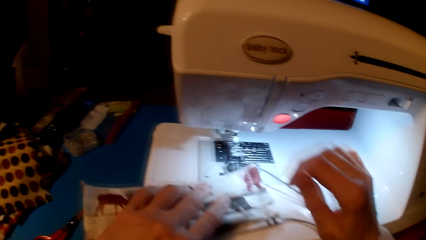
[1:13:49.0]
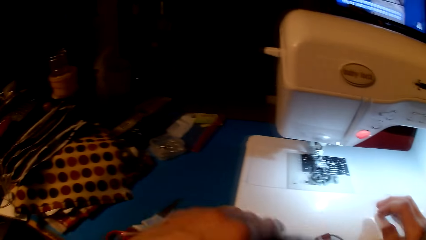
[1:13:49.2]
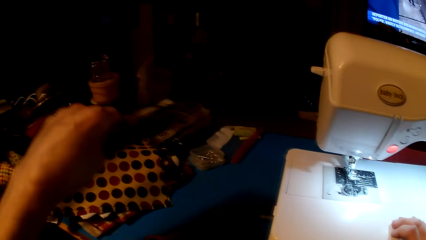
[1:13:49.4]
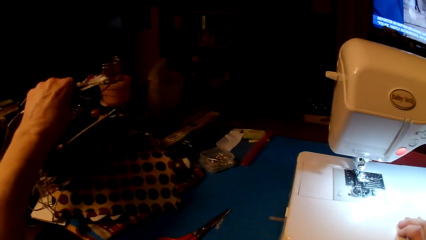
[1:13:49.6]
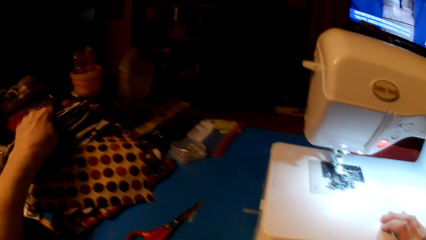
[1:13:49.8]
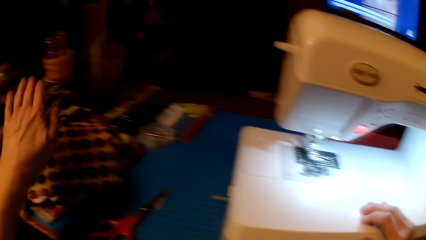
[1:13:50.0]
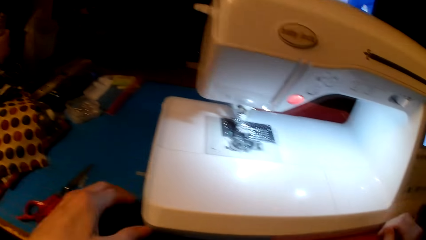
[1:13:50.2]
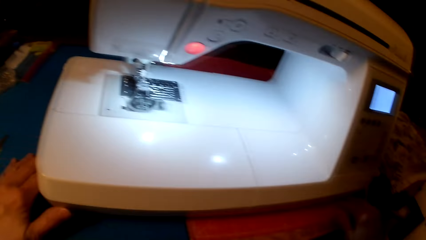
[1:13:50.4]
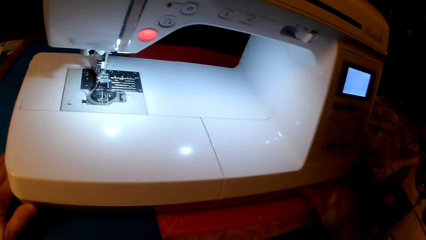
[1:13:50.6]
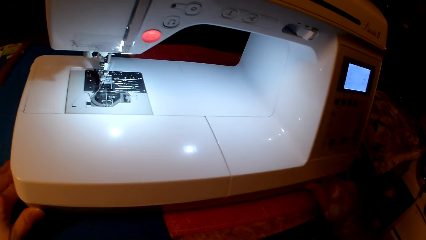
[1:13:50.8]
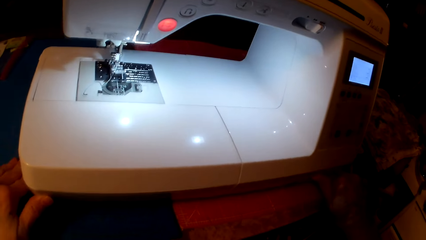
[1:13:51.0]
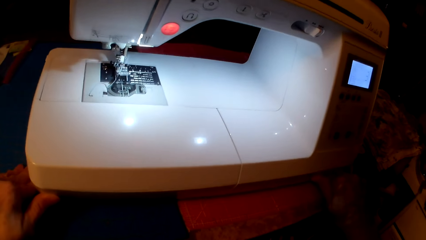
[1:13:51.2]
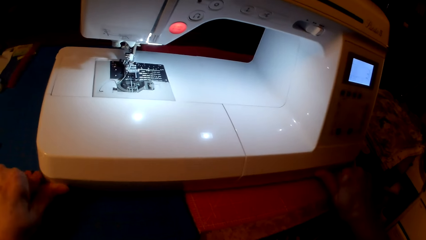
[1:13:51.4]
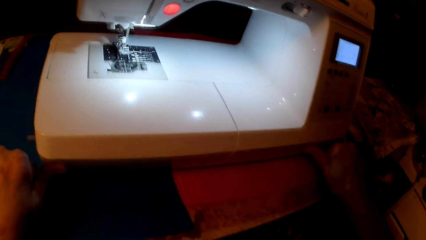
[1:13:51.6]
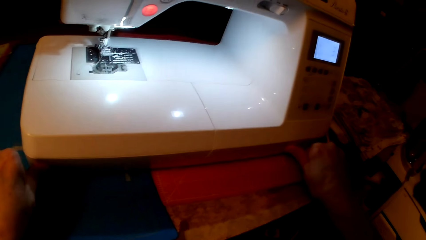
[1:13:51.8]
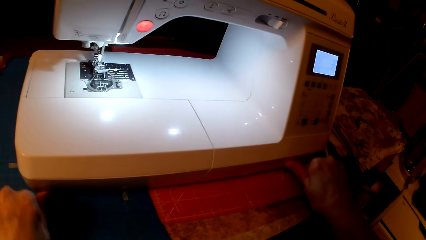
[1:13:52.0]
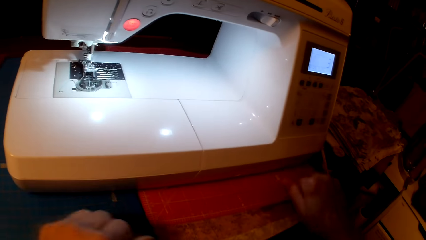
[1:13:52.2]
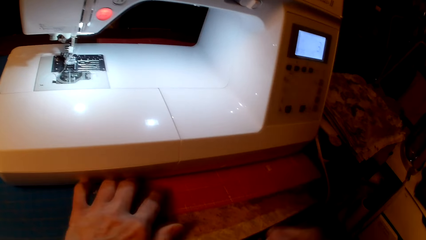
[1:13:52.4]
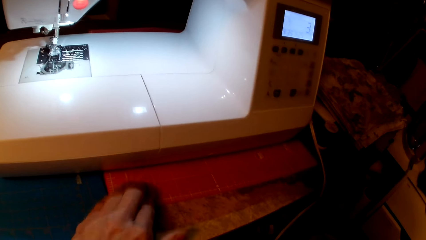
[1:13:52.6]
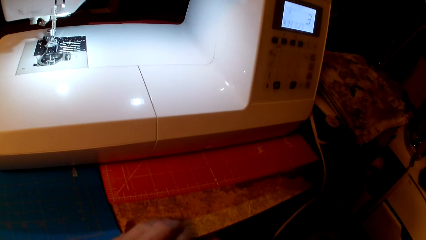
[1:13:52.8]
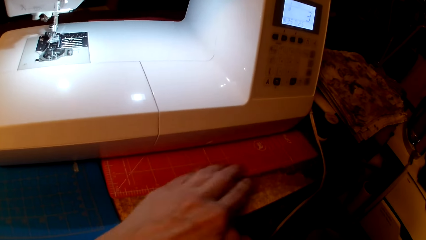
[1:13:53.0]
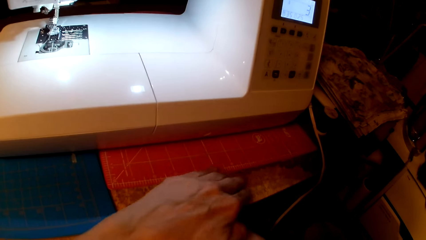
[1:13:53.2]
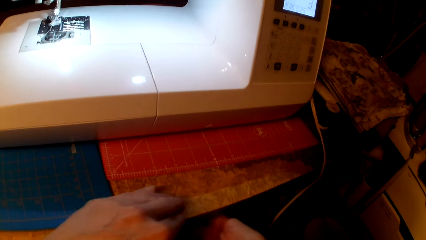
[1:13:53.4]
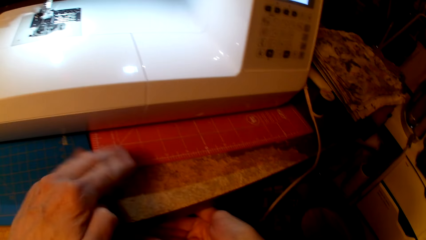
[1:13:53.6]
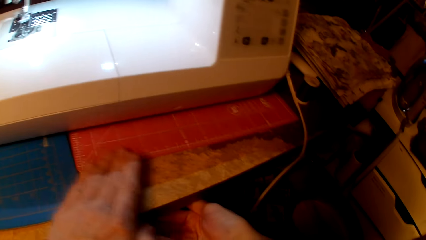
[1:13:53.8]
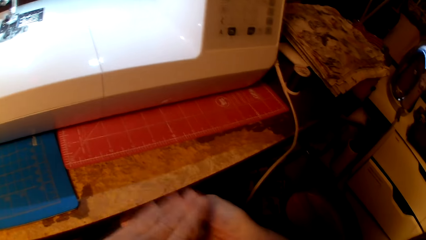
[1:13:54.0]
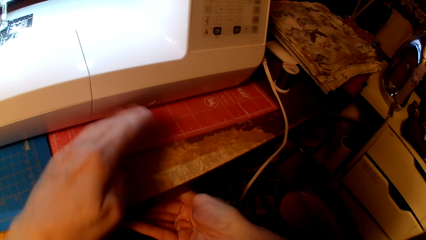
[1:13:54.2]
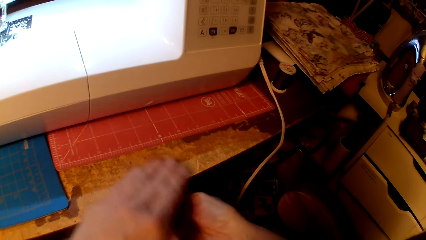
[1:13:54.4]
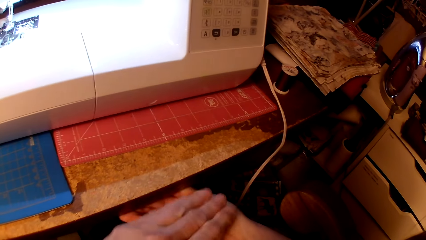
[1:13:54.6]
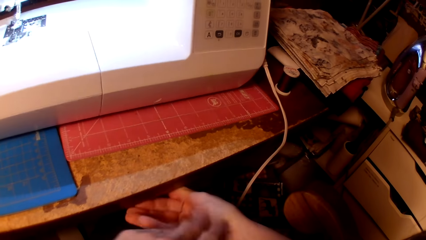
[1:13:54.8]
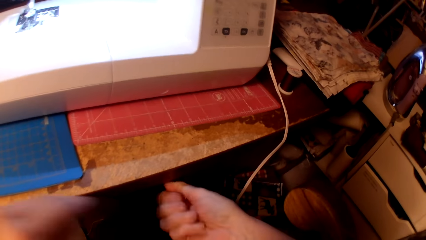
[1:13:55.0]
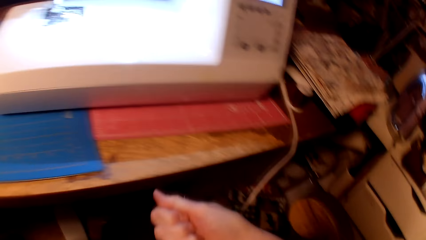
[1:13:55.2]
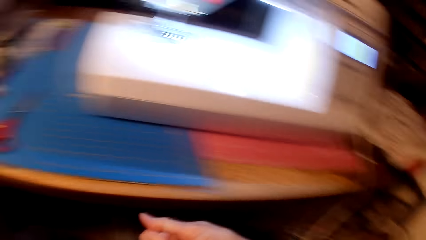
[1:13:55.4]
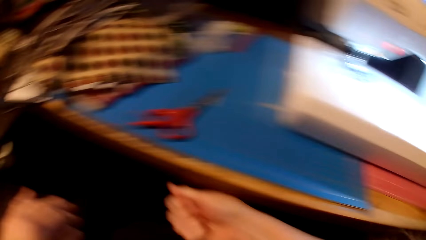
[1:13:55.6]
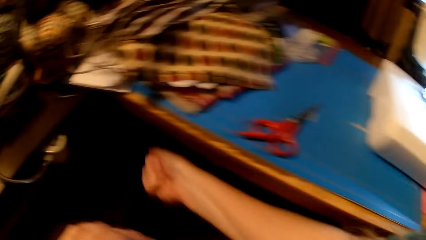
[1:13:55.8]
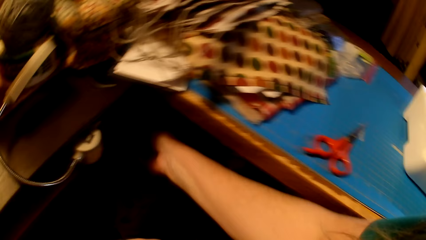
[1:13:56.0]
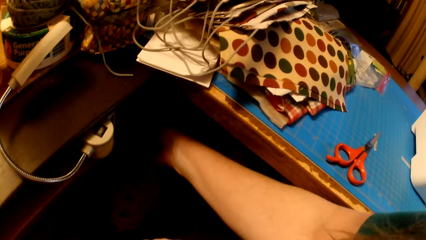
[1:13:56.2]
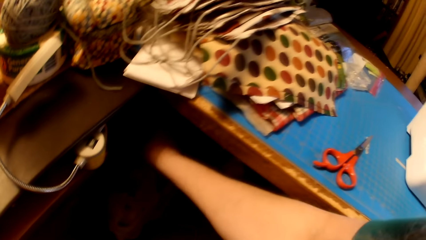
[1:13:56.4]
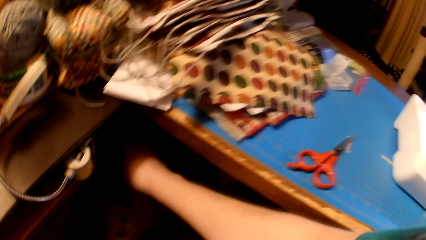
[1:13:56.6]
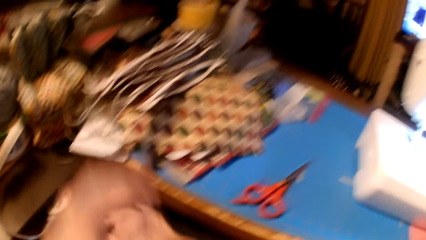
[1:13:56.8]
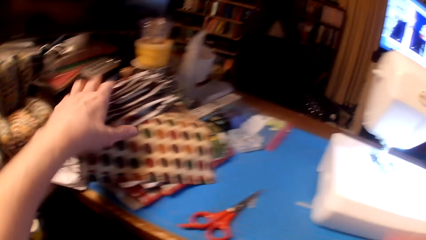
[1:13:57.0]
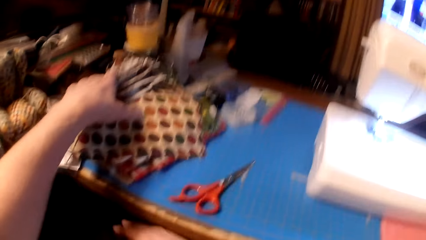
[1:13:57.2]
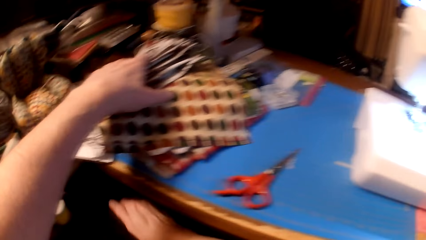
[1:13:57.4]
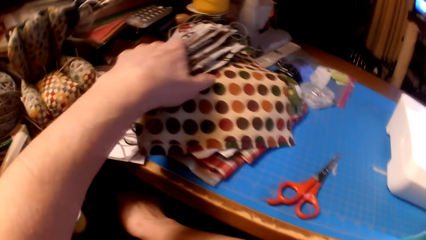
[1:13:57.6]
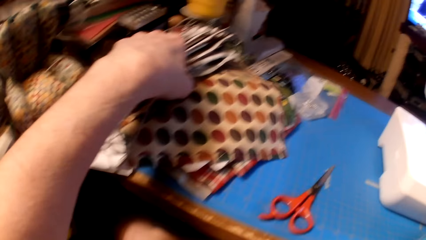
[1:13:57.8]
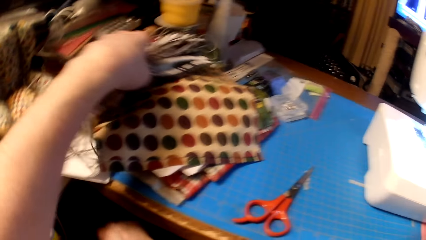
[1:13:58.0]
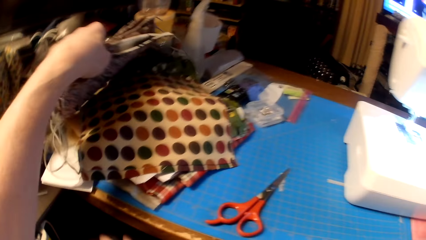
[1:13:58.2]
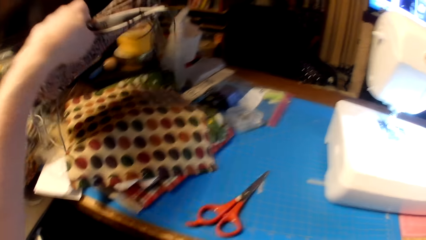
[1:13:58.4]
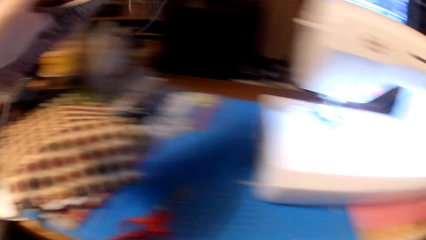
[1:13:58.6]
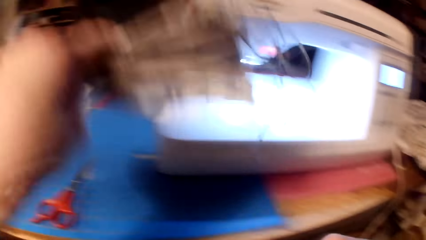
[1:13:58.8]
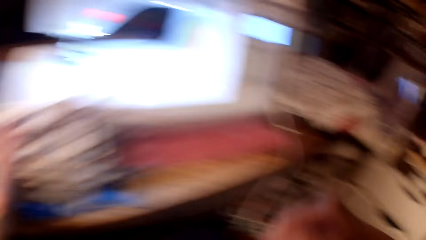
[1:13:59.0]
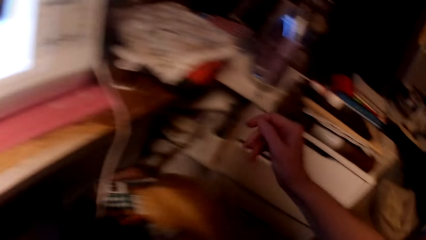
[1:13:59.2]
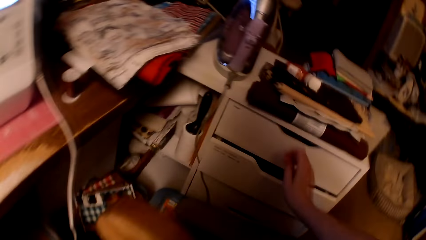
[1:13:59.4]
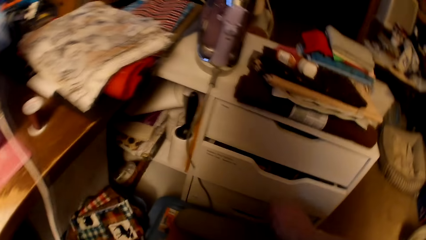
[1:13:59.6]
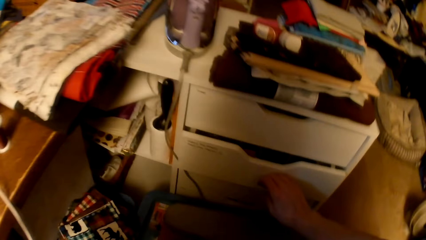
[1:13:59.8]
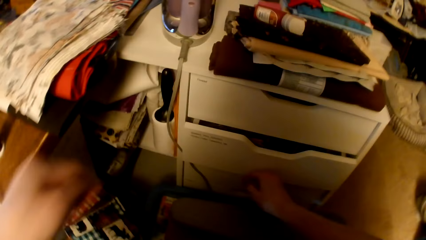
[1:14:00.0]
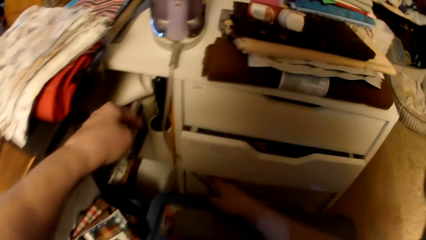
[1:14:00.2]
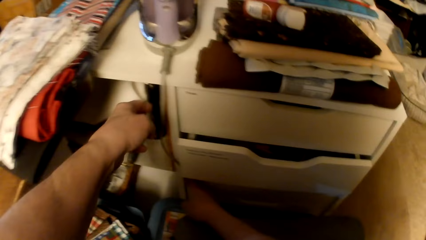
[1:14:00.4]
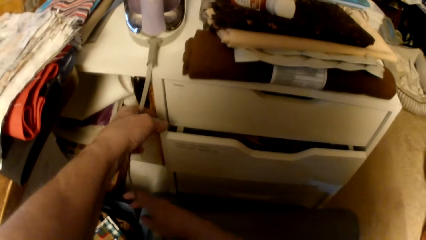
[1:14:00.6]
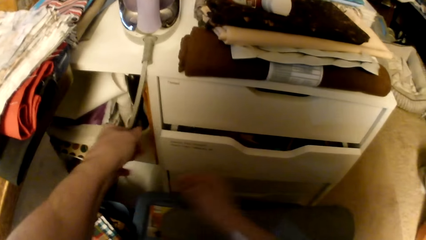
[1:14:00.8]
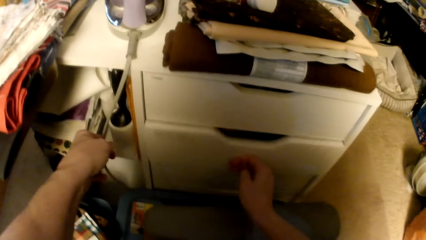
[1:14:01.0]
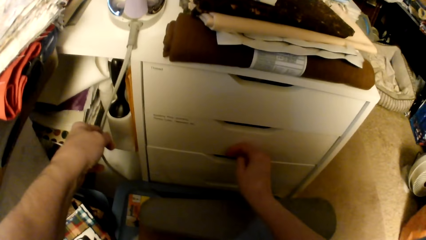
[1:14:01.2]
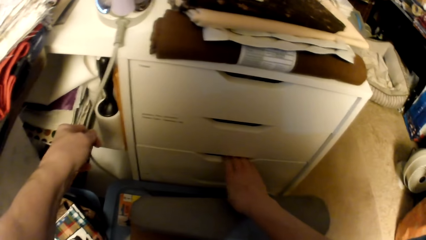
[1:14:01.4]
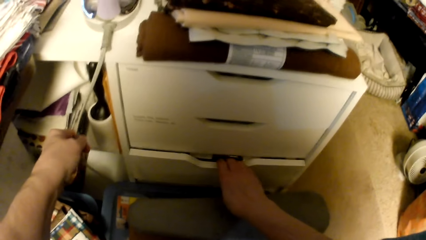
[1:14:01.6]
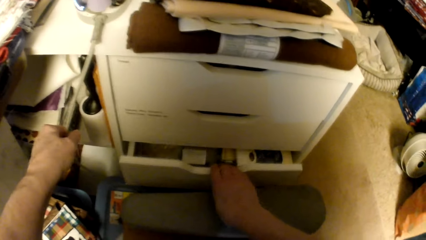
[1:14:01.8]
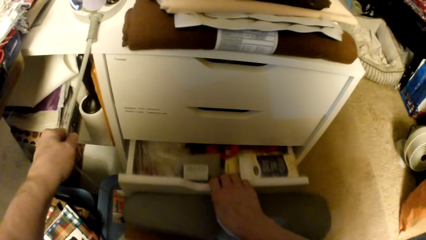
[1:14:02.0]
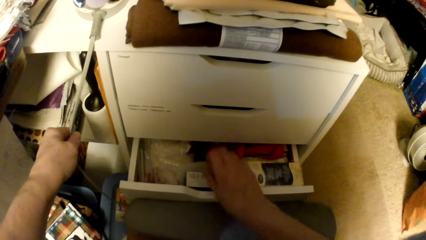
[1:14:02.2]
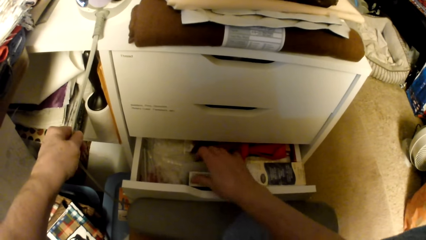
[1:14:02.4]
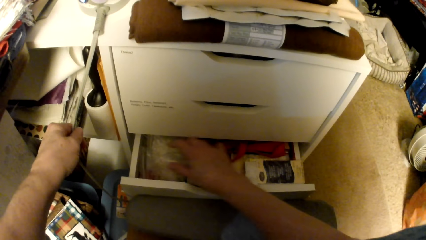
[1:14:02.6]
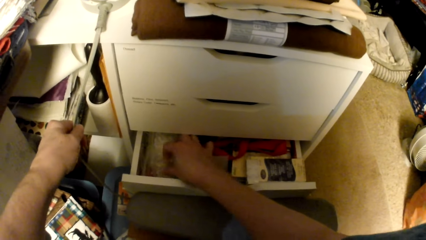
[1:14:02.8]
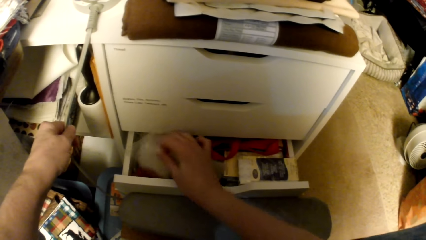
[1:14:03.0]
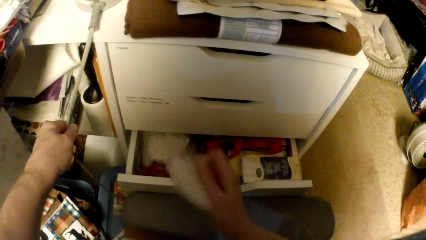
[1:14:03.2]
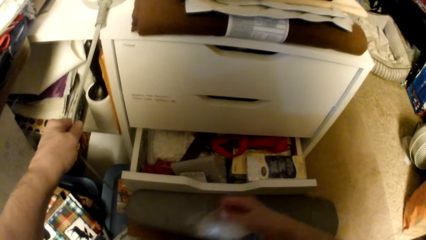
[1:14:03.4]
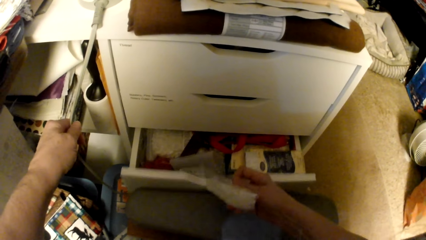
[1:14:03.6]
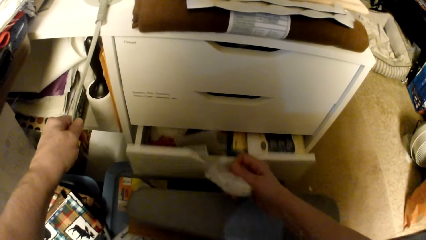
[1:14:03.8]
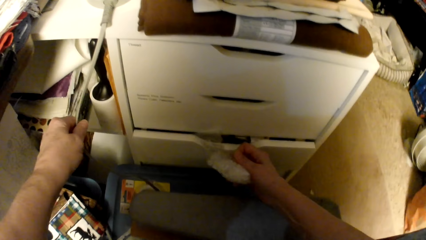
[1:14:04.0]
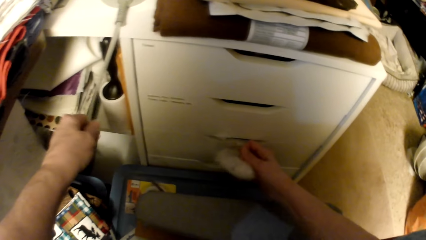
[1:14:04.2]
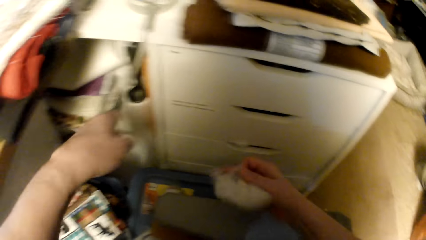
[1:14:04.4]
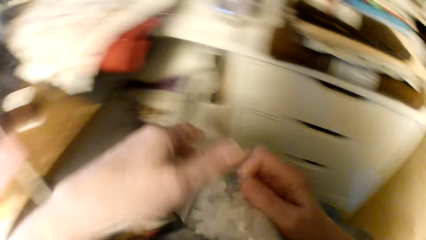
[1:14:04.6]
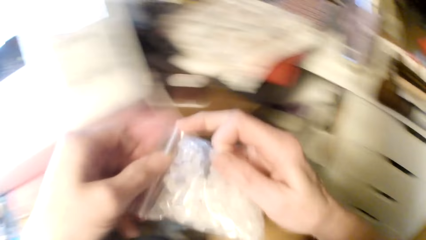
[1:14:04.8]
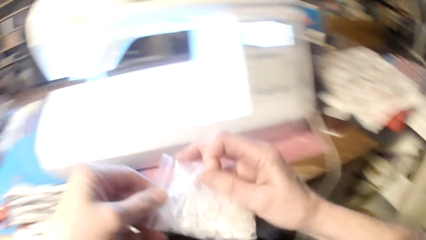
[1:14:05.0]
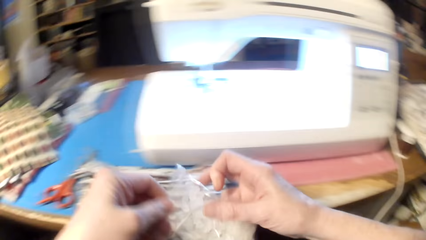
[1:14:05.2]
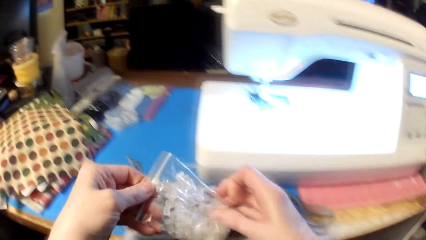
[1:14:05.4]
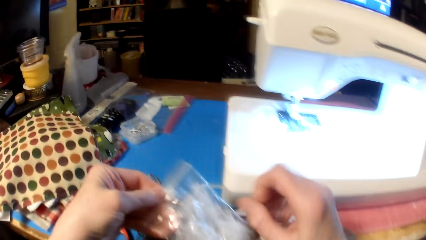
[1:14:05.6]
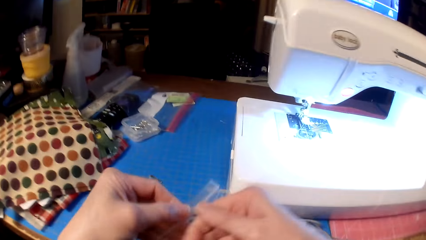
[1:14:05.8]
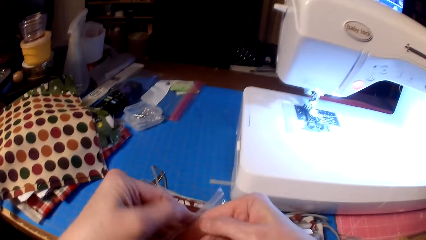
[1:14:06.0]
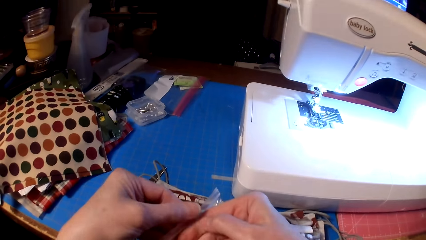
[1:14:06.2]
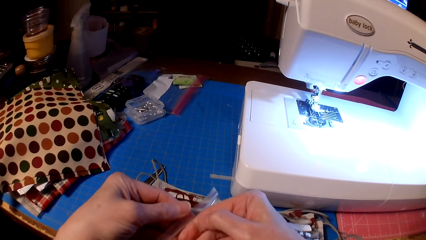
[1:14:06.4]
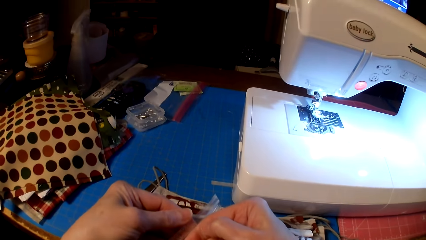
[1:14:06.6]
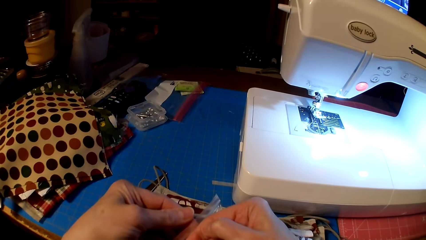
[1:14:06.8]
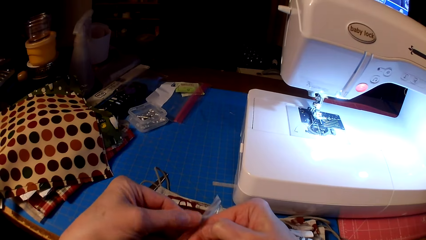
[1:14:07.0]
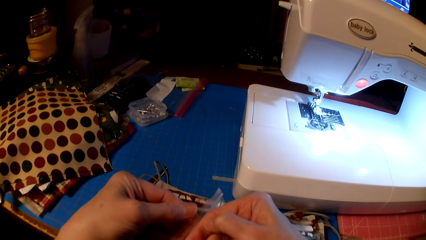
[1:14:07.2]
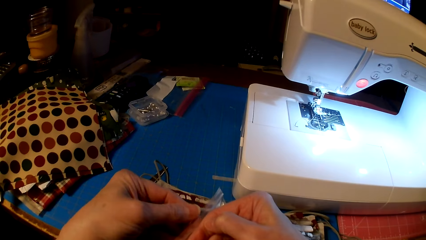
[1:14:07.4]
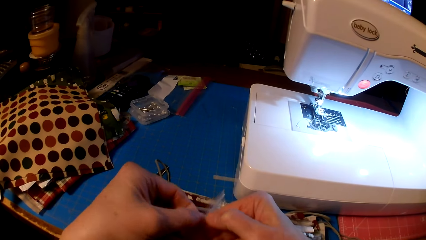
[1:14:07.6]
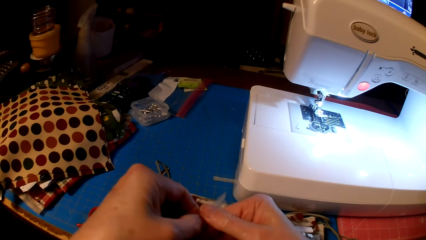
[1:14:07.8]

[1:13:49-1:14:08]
The camera wearer puts the fabric or mask on the table. They move the sewing machine. They collect the dirt. They wipe the table. They throw the dirt down. They pick up the masks. They close a drawer. They open the drawer. They pick up a packet of beads. They close the drawer. They open the packet of beads.
